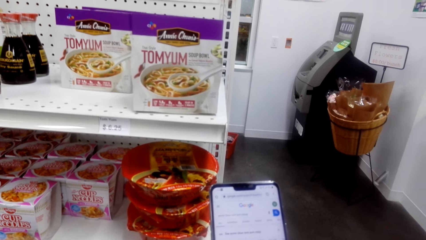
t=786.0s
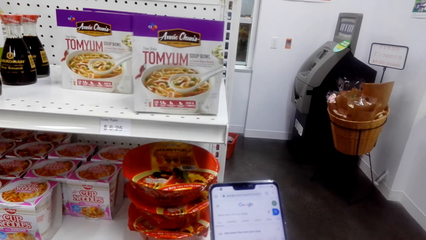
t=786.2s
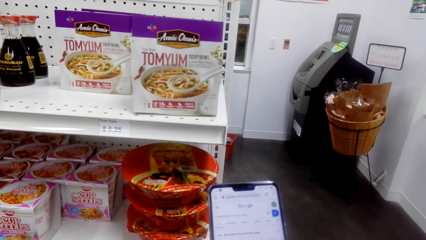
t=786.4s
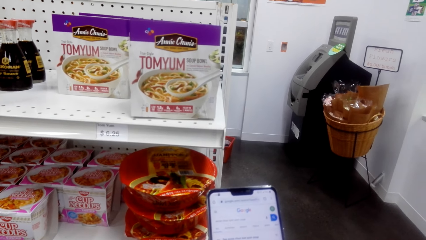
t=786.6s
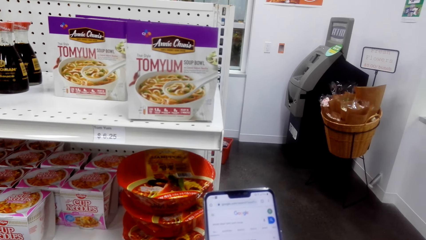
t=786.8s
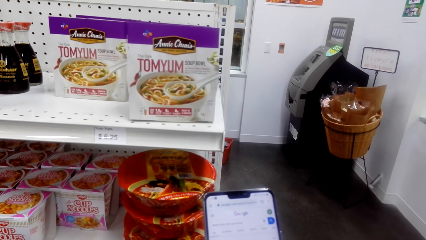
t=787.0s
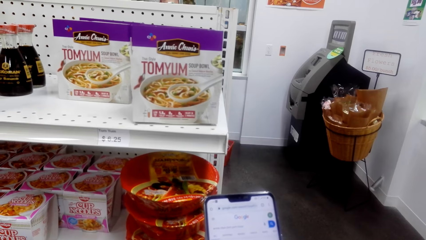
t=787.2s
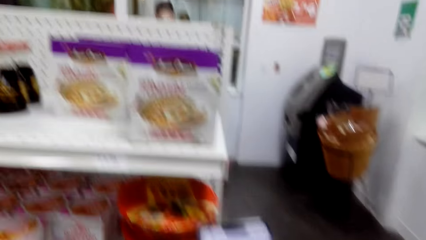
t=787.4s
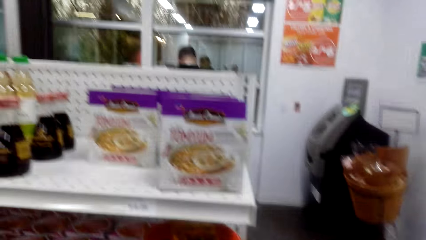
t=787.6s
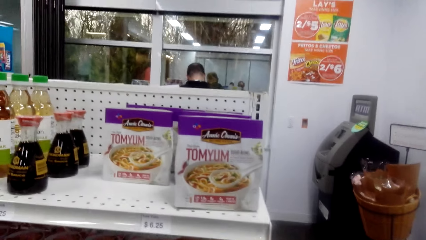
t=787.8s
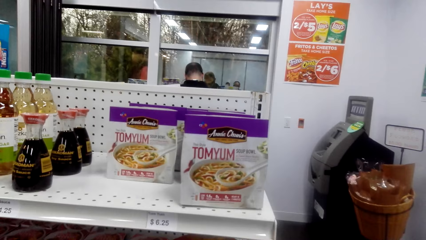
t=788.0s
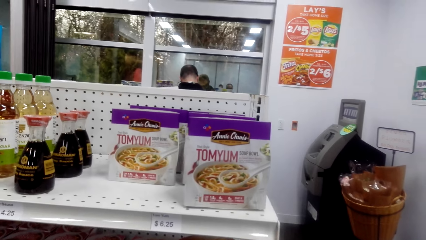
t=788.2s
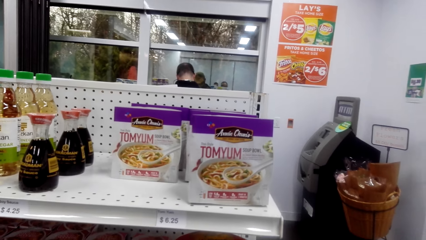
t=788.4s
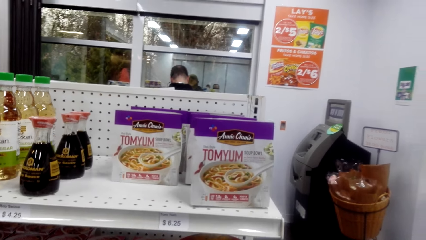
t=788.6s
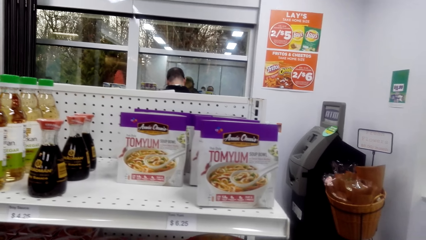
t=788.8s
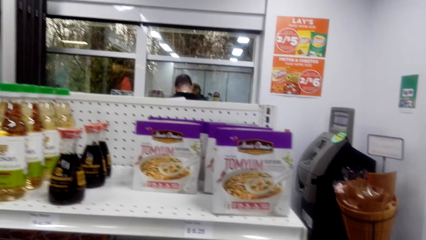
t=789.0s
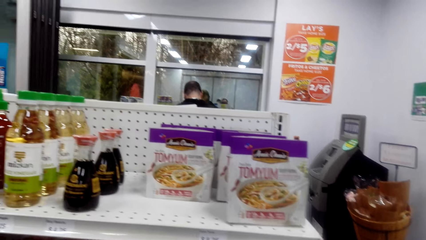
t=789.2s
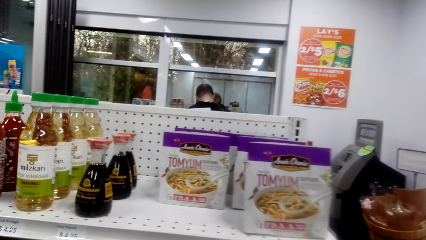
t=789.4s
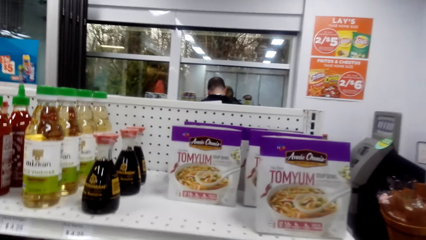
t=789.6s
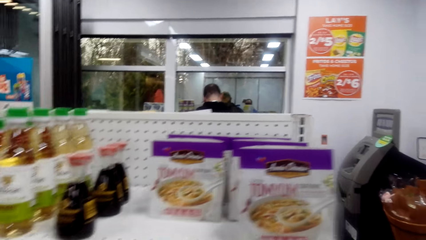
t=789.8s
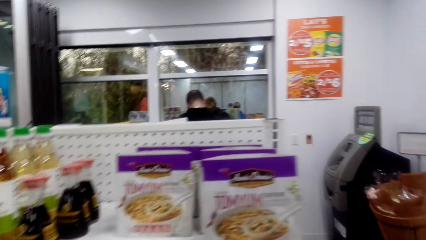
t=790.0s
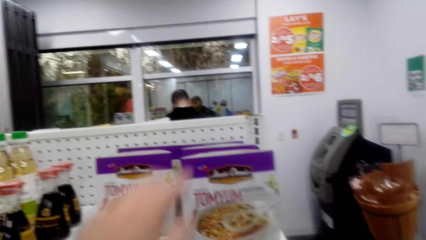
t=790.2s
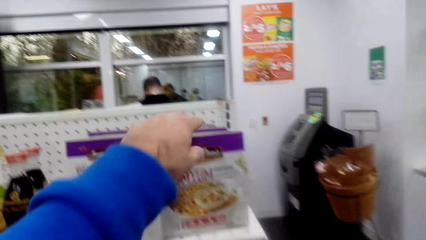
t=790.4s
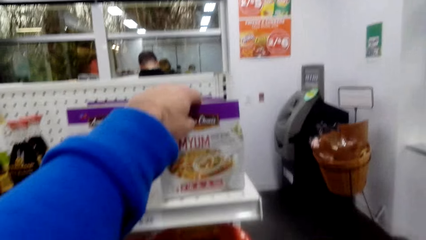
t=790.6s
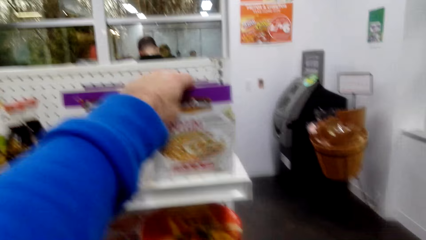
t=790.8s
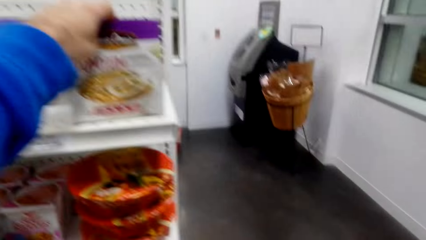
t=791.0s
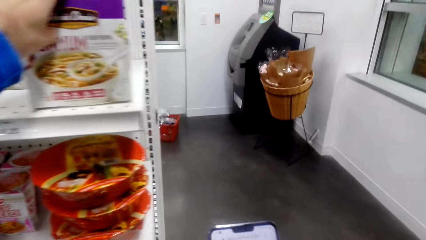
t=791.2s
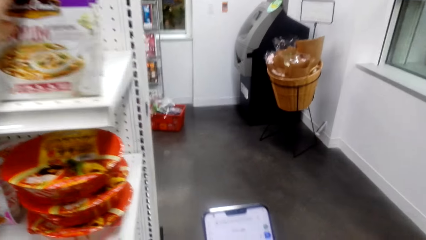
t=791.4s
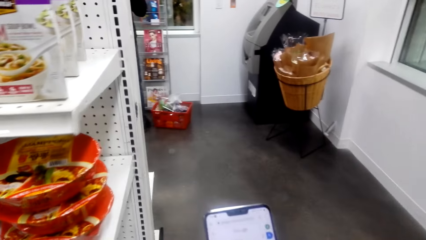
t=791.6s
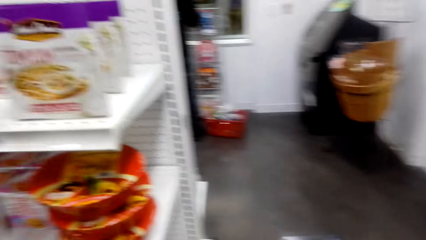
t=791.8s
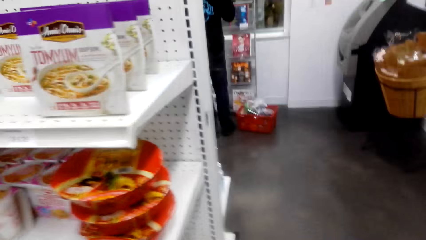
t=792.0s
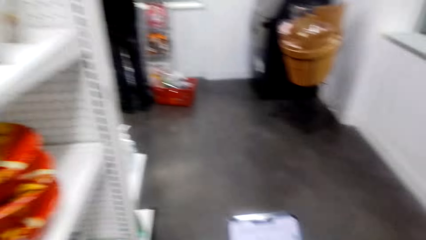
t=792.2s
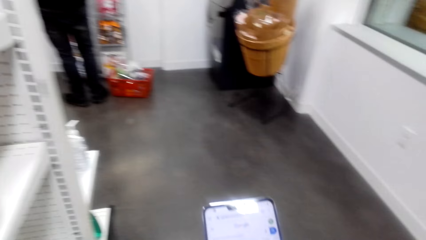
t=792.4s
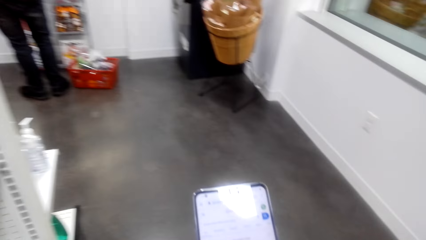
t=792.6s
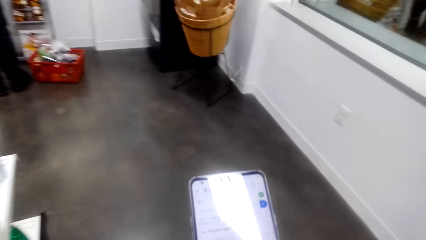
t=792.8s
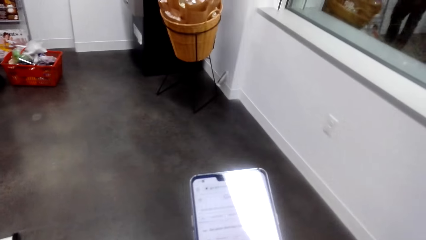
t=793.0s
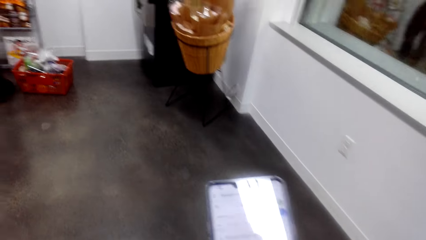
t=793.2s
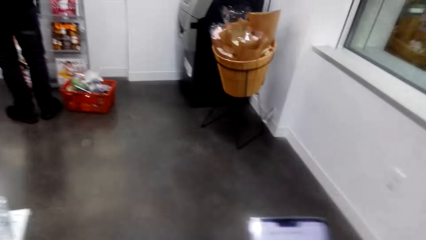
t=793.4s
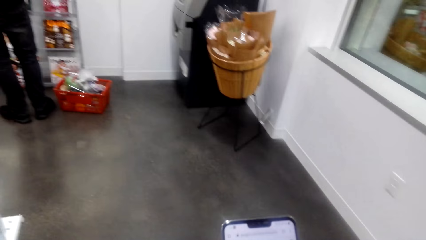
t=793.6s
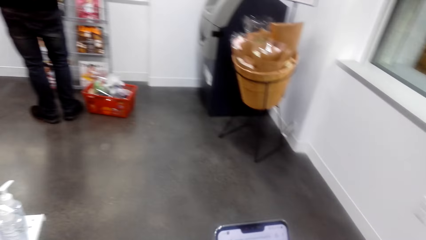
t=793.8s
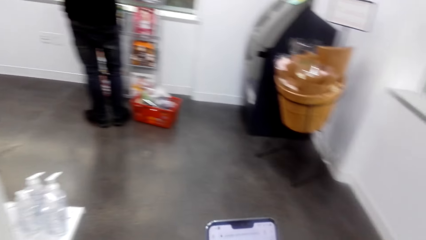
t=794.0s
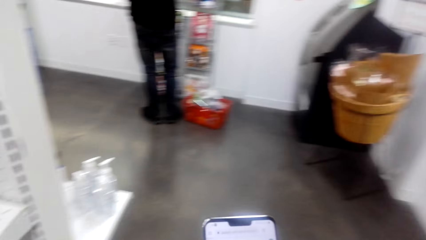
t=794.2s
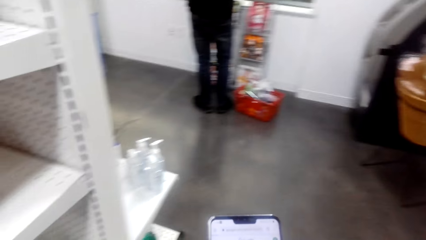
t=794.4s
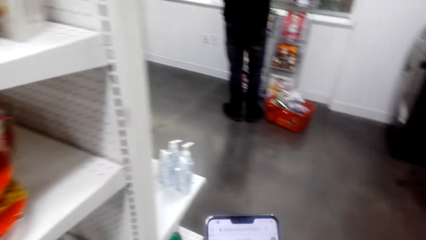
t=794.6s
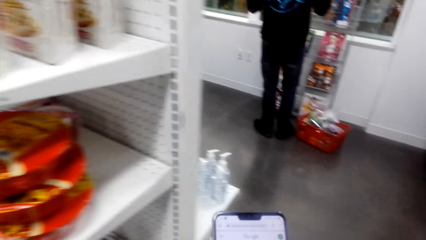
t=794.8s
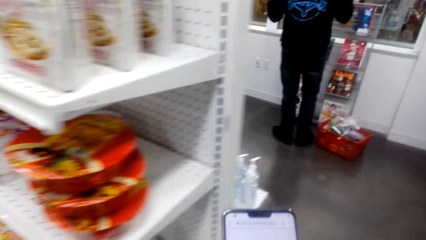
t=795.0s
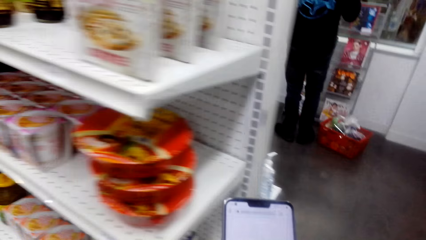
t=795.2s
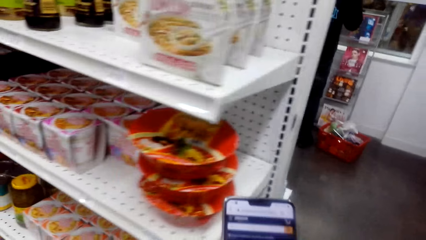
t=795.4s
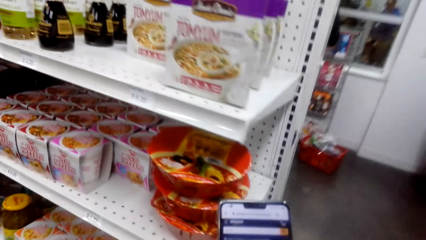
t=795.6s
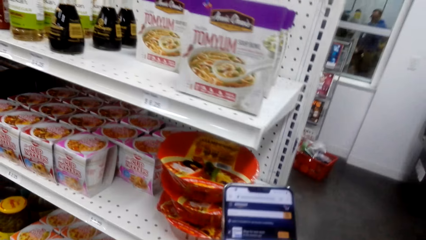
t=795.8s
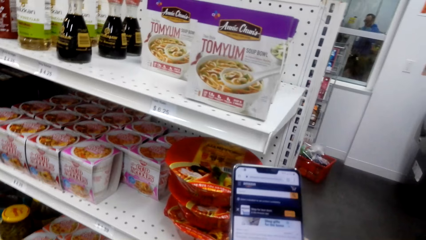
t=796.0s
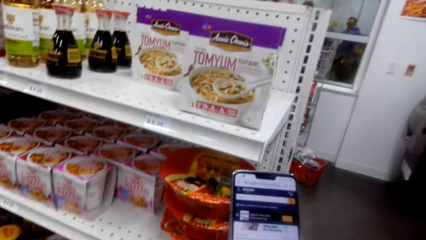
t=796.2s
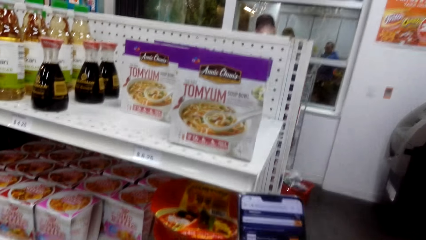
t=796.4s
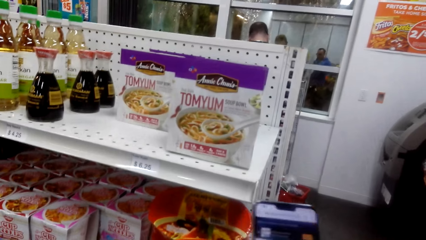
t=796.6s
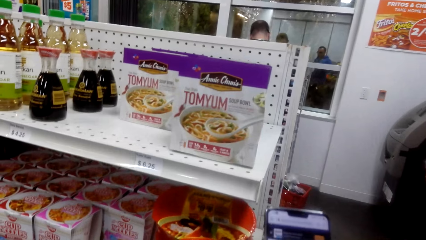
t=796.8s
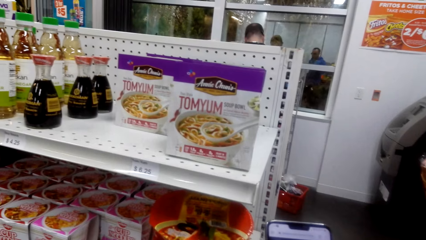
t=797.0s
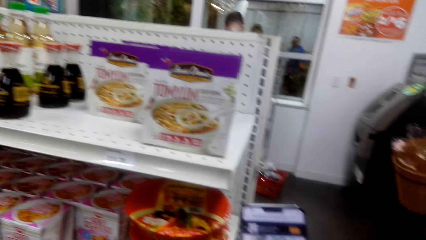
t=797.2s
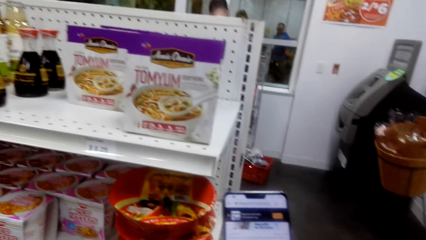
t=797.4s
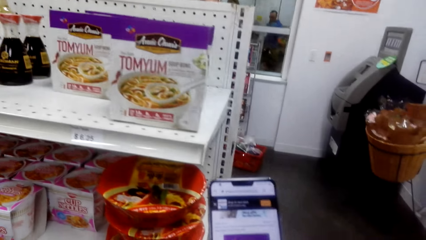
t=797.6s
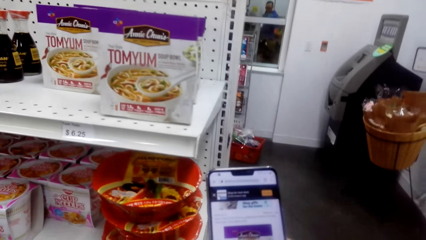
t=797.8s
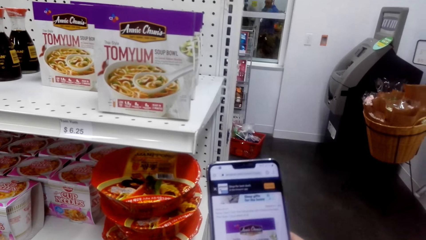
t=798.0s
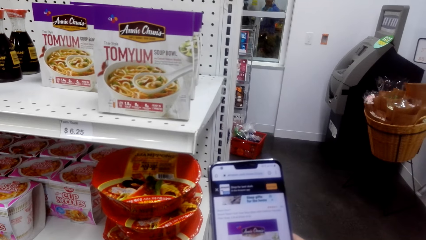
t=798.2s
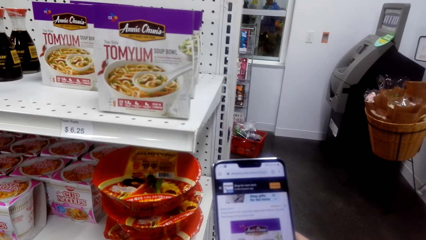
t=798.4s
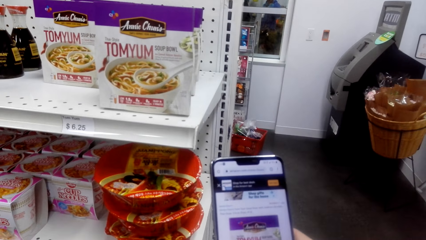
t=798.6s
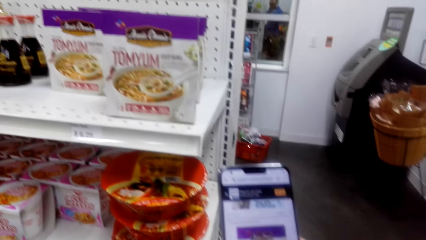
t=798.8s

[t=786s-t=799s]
The camera wearer scrolls down the phone. They pick up something. They scroll down the phone.

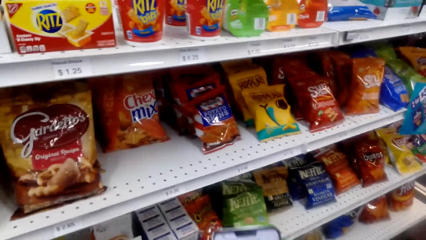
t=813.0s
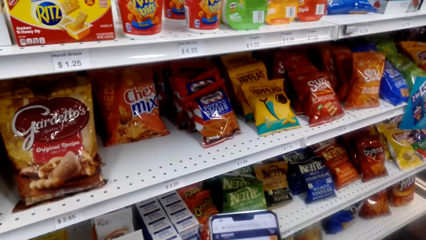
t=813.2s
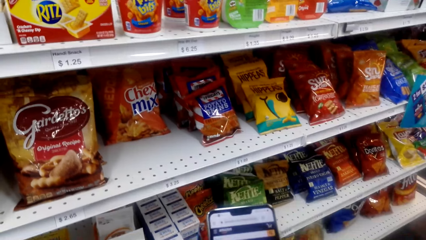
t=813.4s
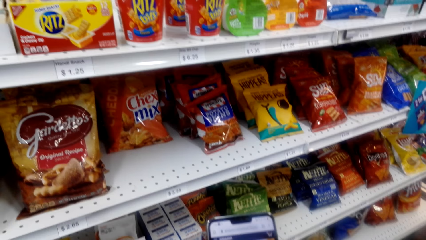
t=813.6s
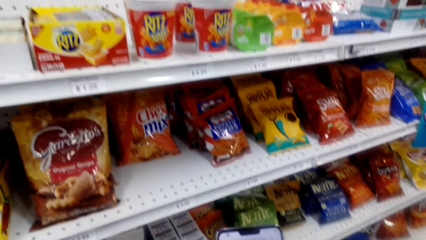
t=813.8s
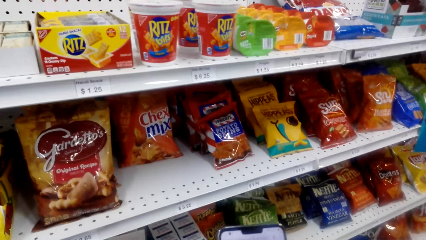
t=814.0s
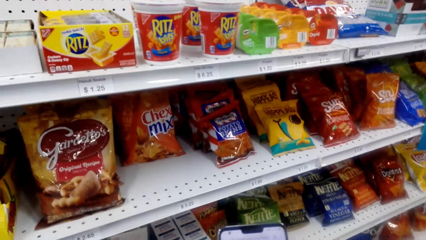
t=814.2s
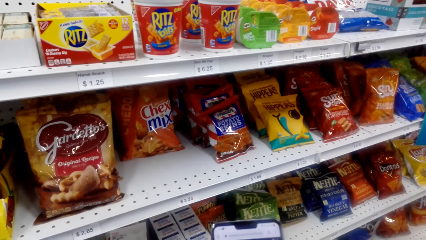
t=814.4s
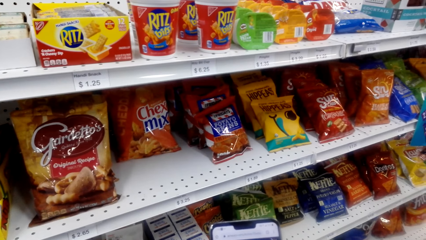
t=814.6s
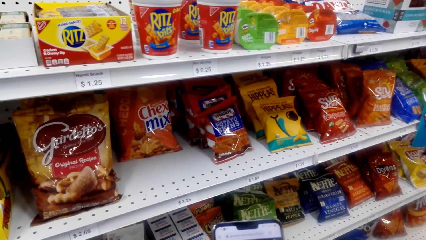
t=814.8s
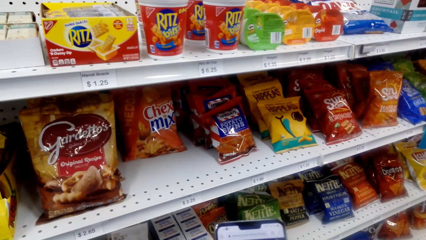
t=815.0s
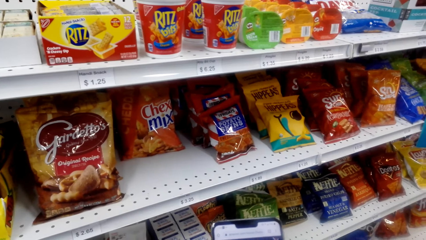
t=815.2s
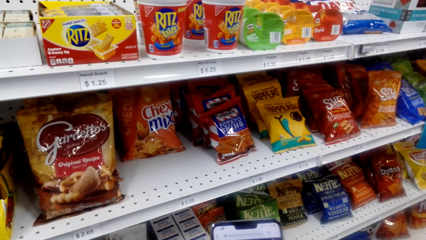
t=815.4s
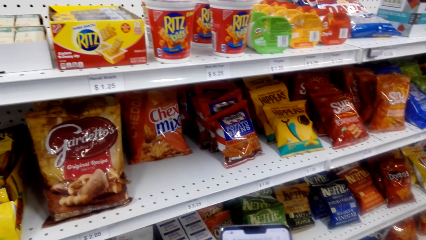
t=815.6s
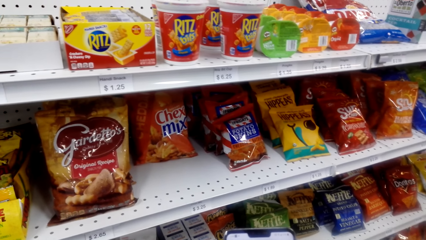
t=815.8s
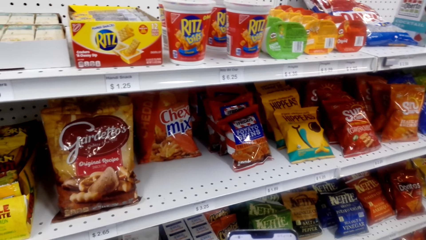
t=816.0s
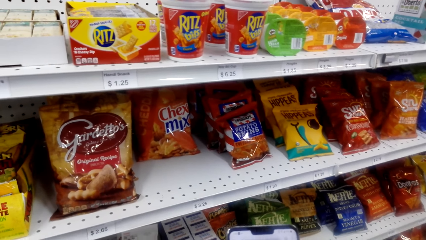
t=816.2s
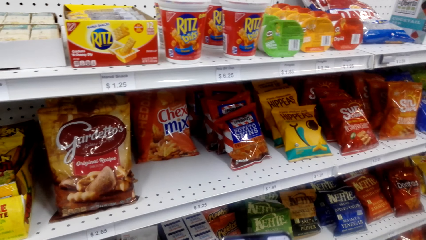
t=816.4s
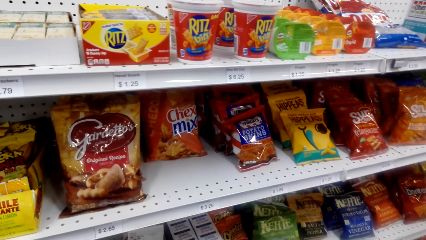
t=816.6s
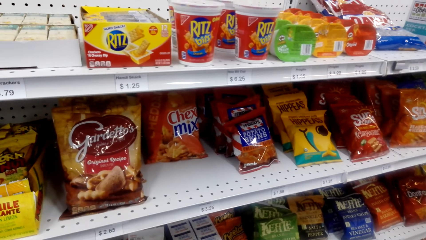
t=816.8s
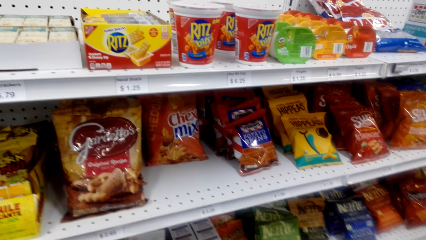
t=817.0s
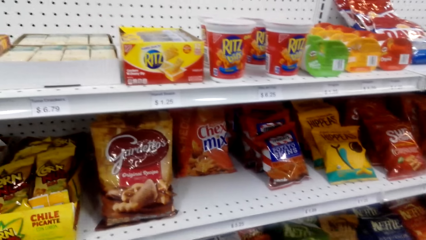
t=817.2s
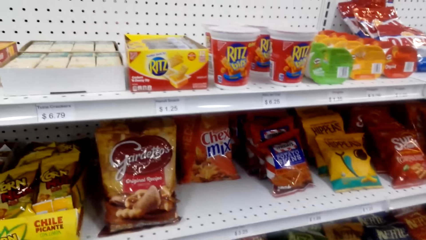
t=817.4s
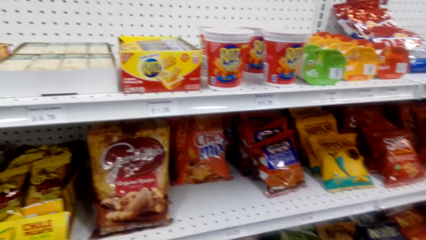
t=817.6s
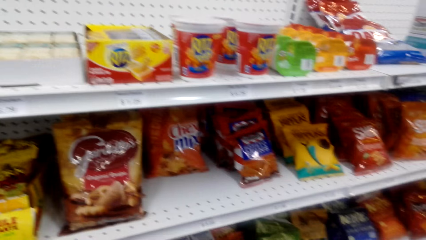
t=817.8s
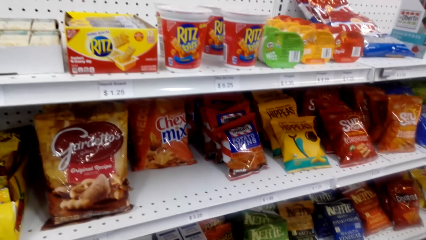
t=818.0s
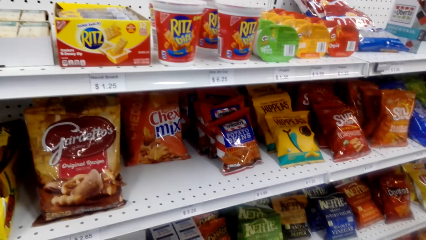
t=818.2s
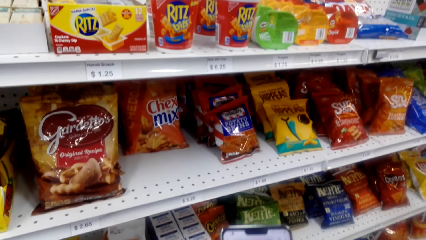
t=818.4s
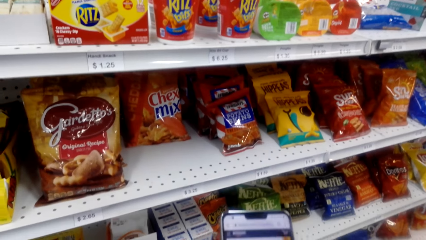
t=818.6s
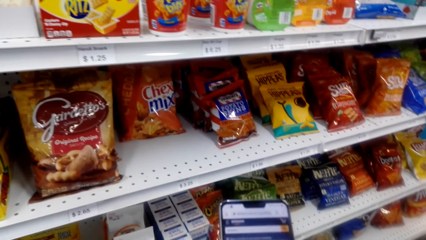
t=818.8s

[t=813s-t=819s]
The camera wearer looks around.
